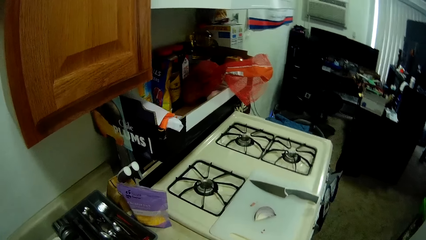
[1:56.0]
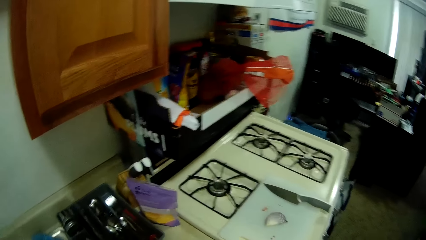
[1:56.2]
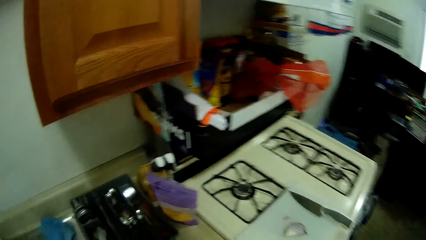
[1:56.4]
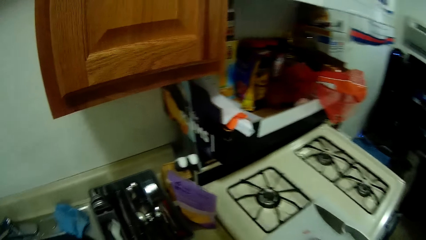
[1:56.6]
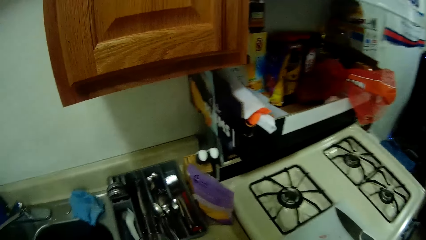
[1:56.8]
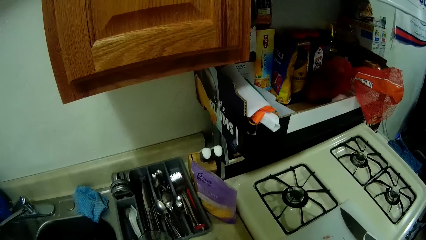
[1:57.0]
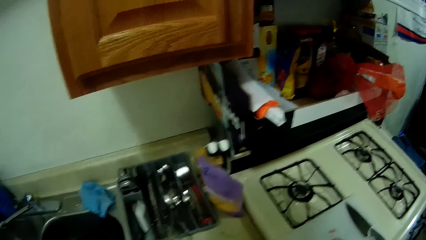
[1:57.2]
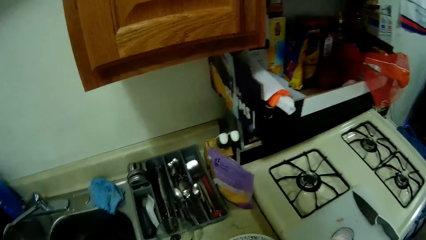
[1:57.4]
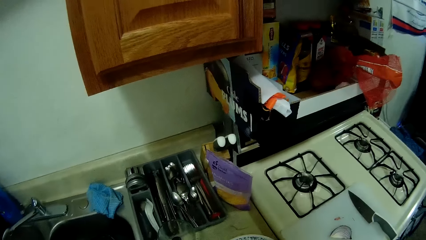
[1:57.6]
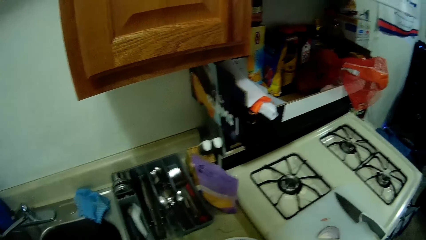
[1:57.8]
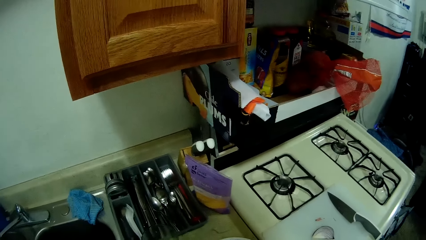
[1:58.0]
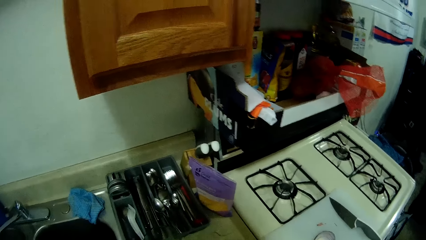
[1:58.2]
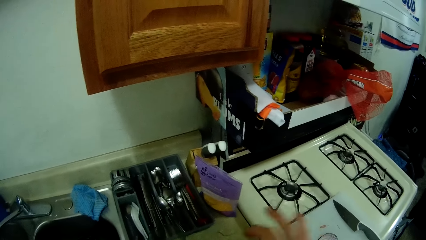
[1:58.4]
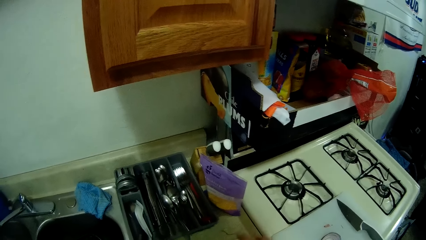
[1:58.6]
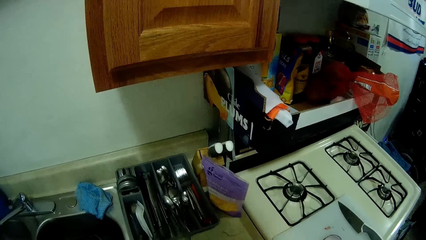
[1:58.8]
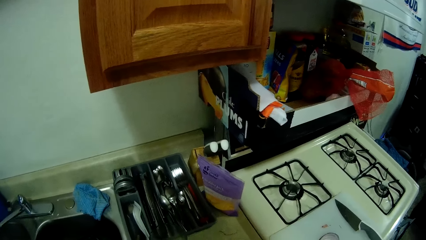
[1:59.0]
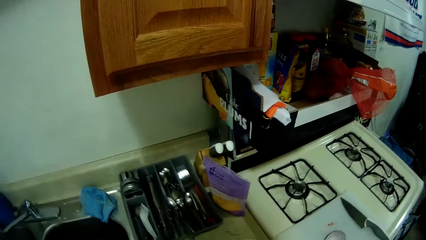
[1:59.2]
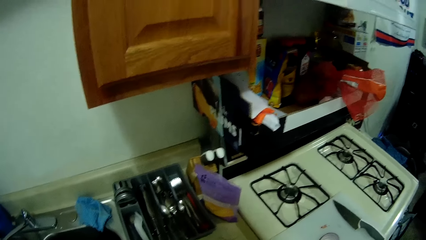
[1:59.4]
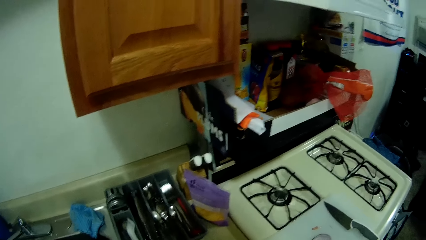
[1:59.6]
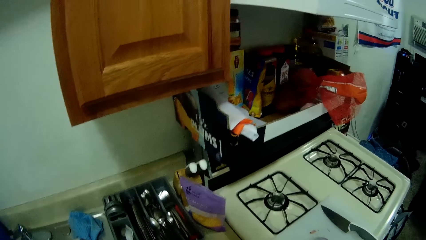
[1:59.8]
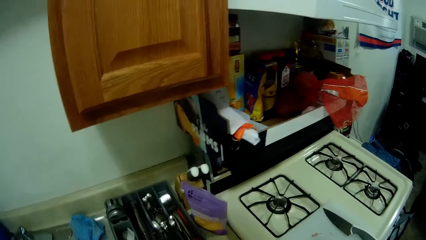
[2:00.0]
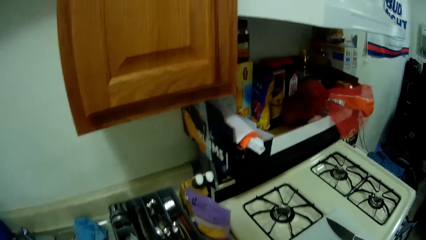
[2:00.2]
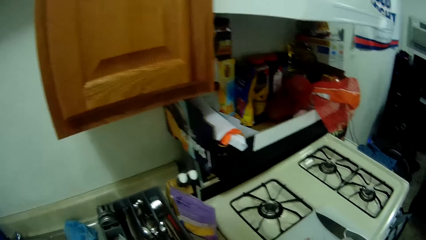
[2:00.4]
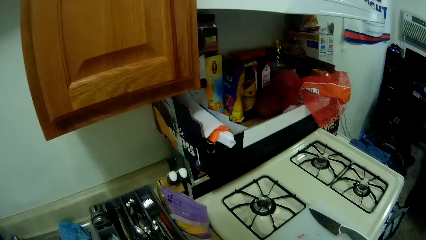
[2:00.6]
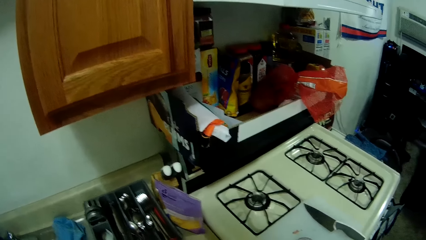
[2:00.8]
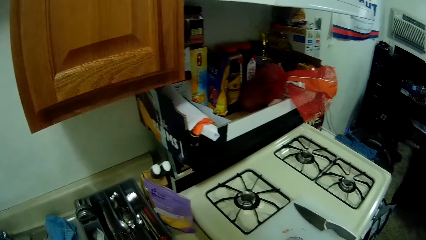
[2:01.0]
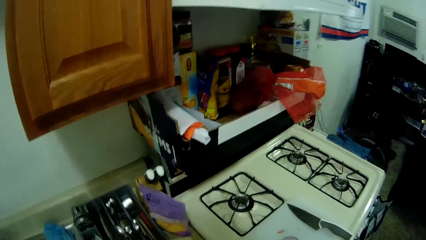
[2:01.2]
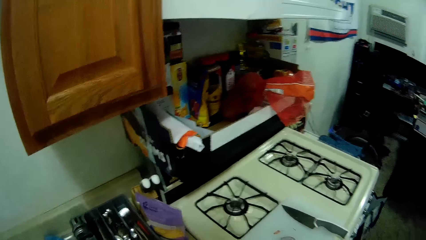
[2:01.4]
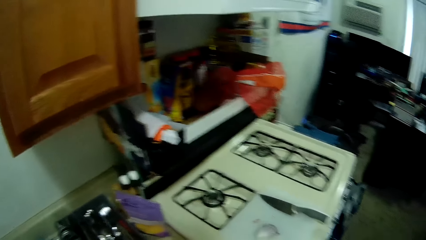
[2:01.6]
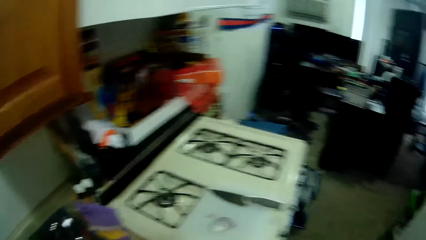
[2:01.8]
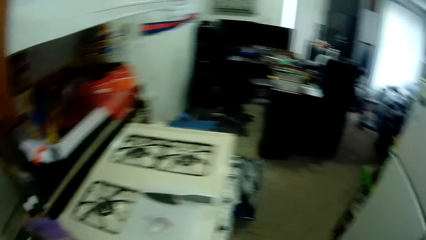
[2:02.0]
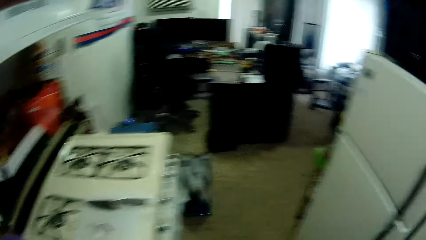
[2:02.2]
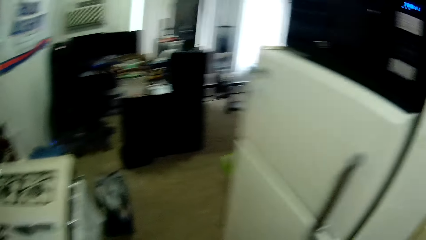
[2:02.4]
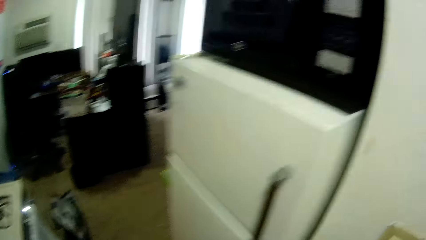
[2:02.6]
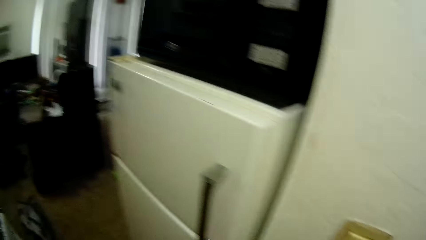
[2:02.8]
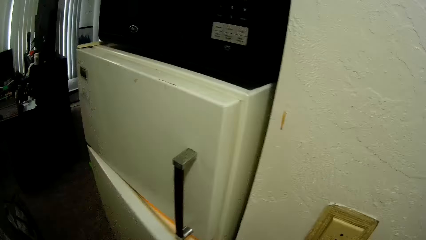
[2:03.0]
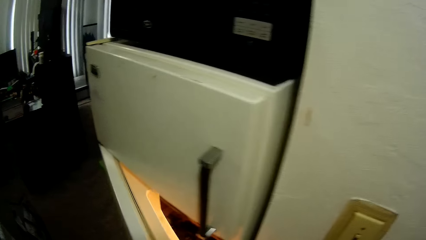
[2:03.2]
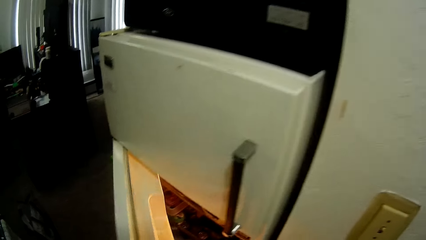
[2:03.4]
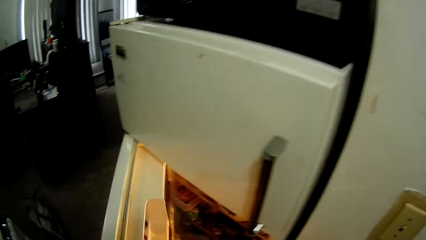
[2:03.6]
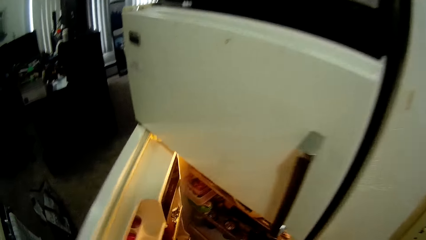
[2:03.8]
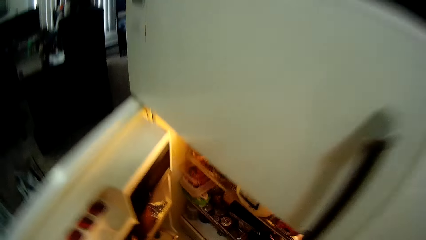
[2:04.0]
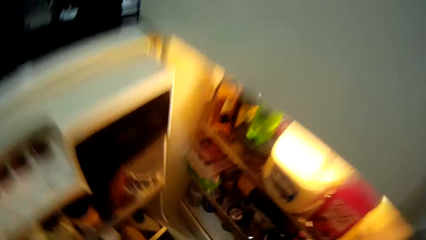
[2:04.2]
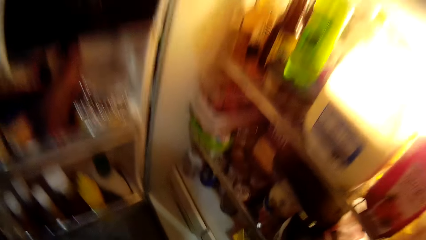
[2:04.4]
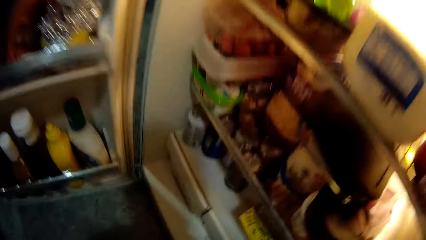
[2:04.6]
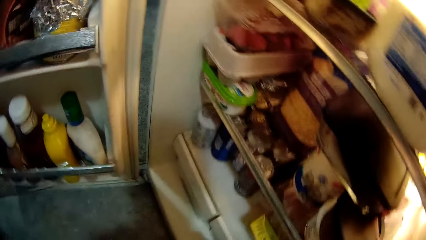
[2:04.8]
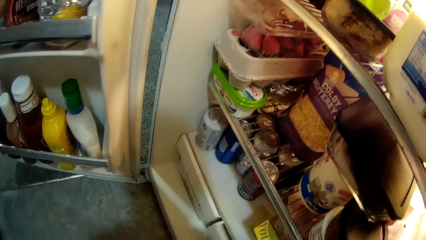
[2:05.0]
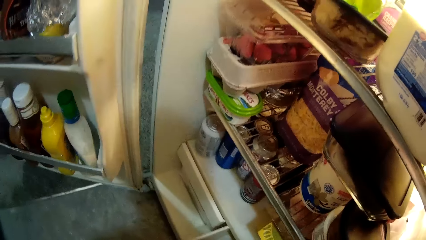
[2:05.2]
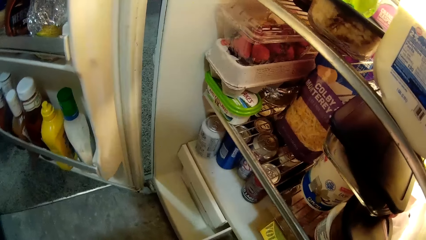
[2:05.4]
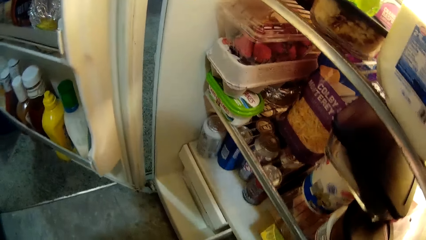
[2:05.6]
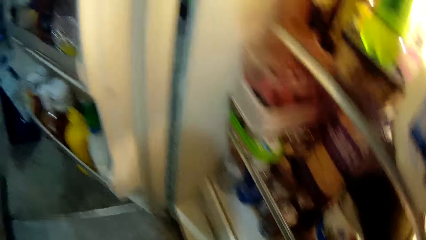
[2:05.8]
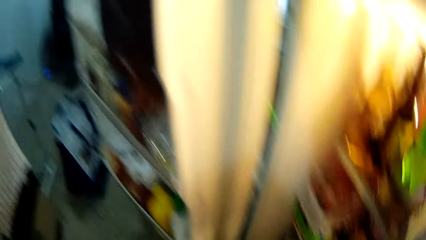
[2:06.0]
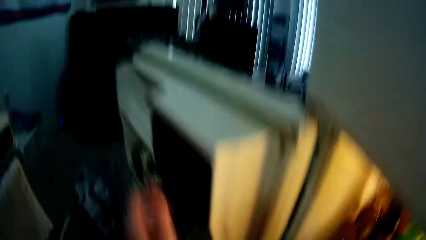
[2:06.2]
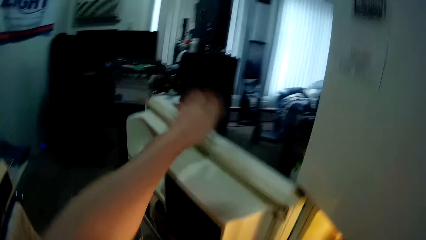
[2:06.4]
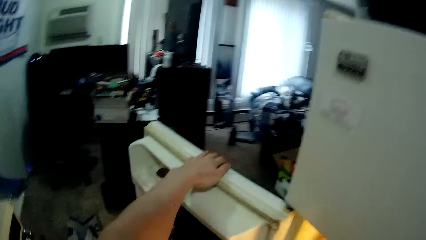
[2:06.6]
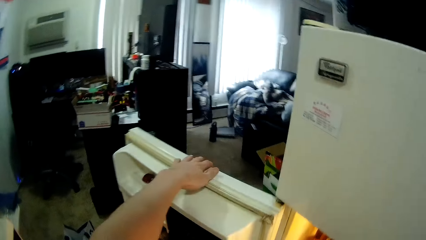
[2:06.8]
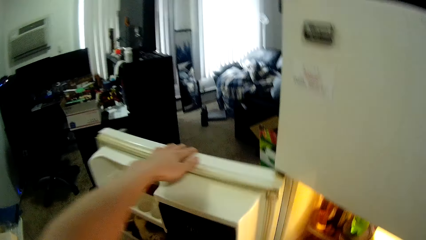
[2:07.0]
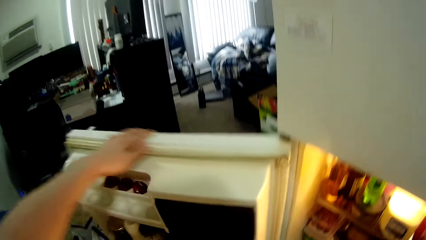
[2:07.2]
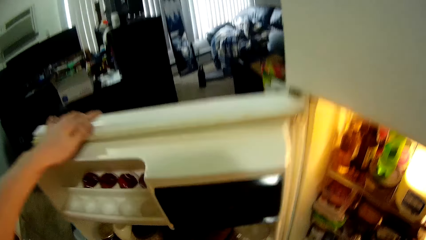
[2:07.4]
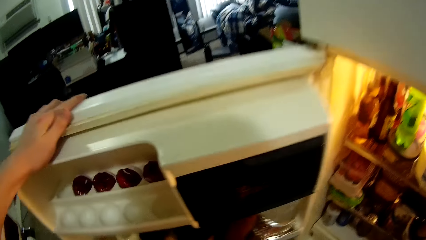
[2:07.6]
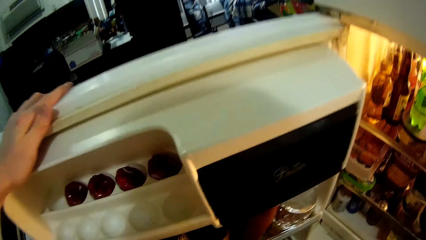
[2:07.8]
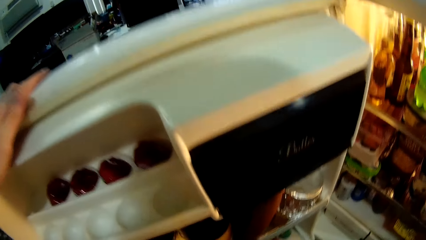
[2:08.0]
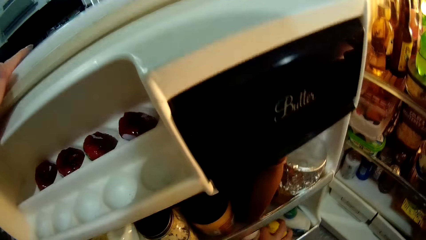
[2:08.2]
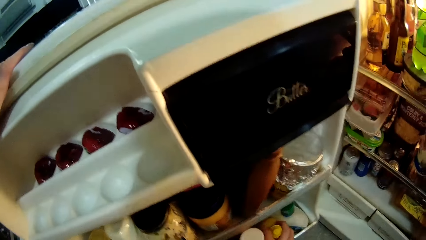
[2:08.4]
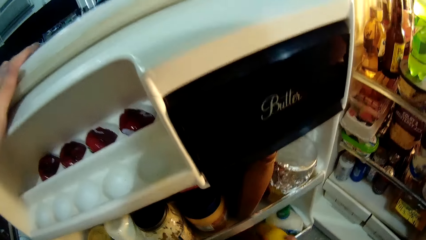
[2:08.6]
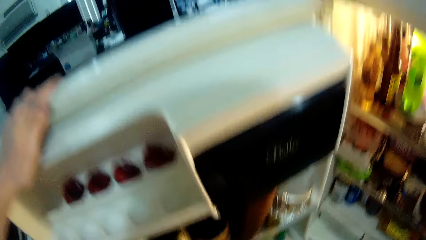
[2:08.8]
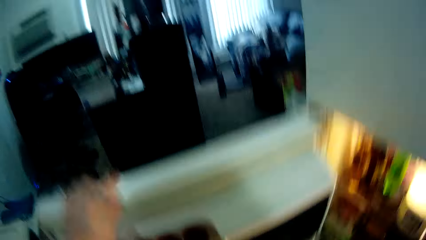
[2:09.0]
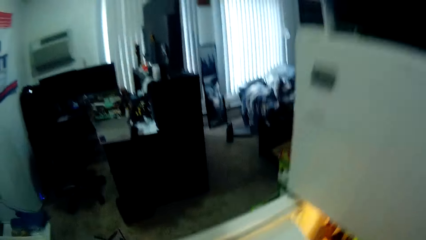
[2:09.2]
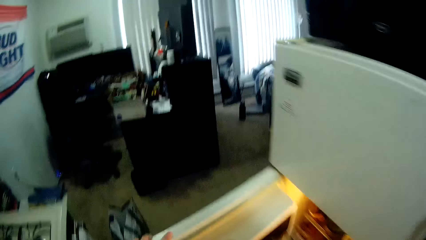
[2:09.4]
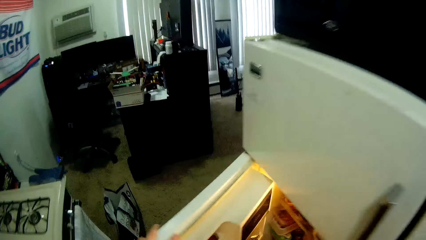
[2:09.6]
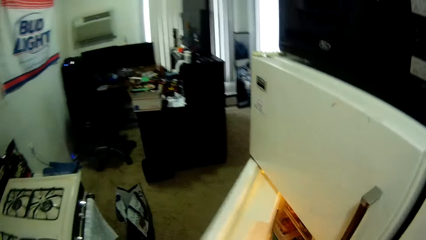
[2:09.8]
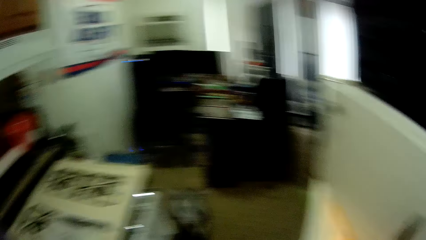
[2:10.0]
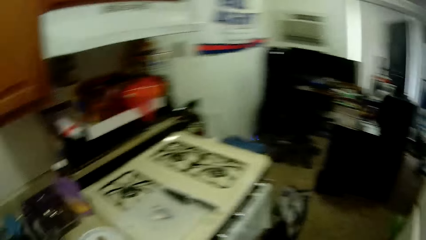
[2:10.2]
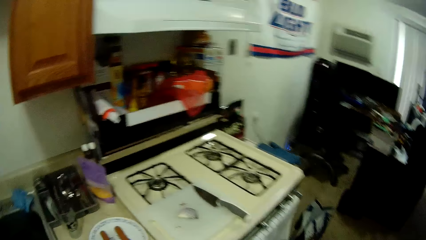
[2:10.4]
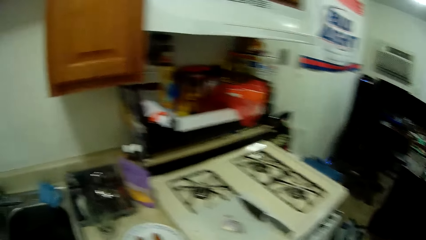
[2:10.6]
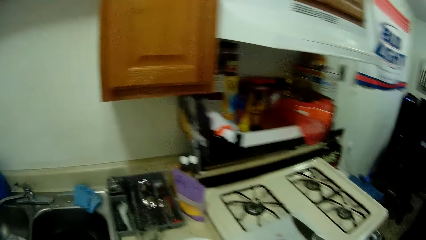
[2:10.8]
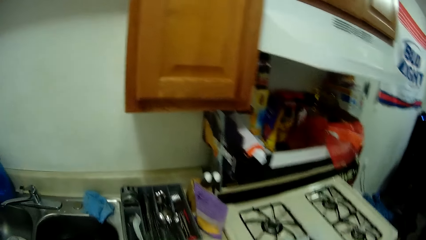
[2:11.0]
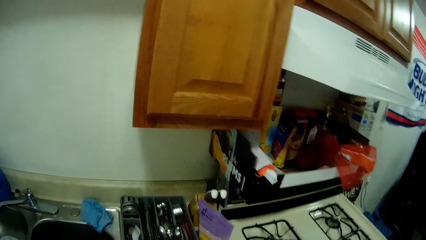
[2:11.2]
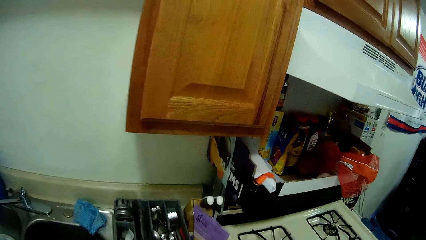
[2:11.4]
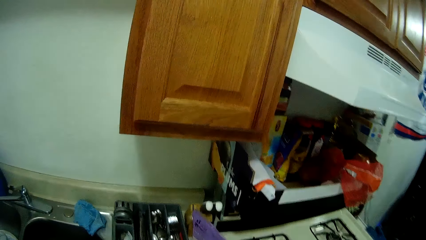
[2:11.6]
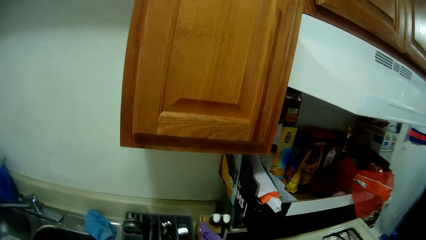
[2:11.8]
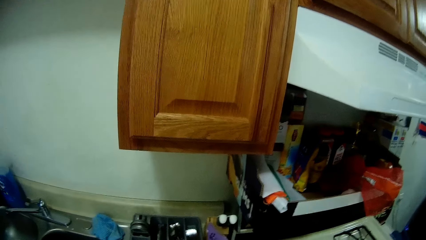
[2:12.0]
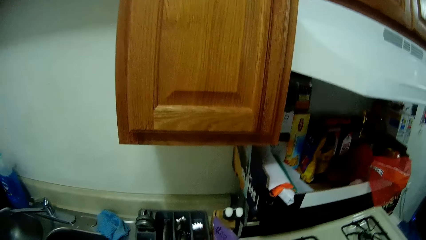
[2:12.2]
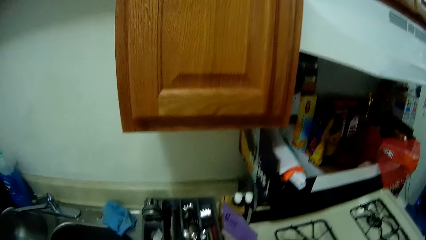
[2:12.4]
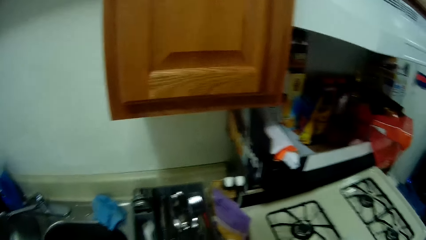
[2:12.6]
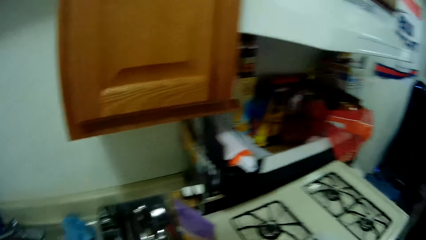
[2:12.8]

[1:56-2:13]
The camera wearer opens the refrigerator with his left hand. He touches the door. He closes the refrigerator with his left hand. He moves the door. He looks in the fridge. He looks around.
